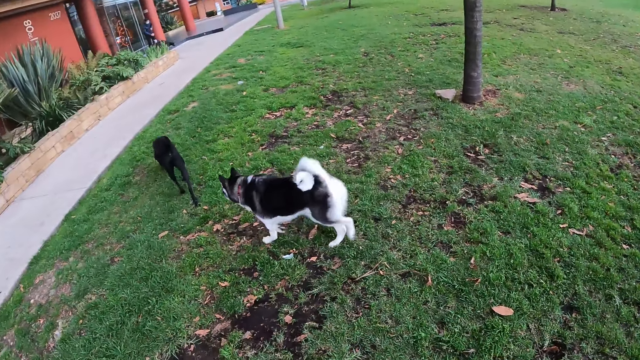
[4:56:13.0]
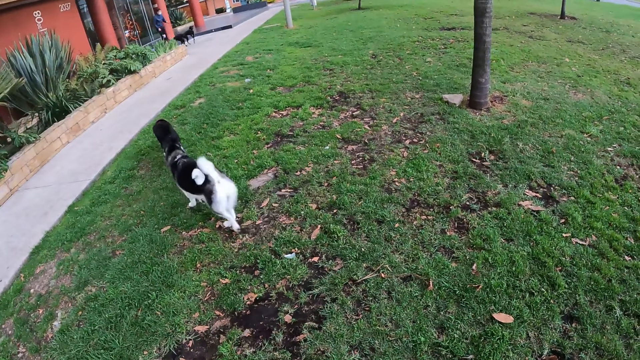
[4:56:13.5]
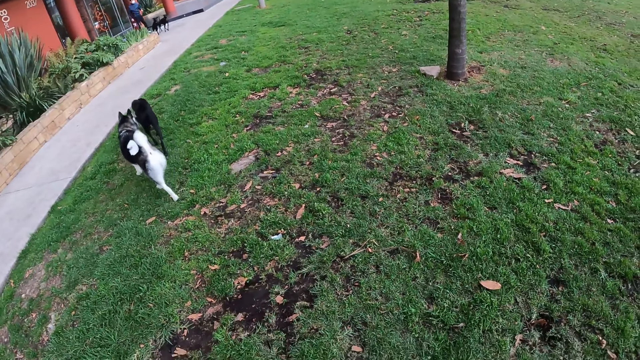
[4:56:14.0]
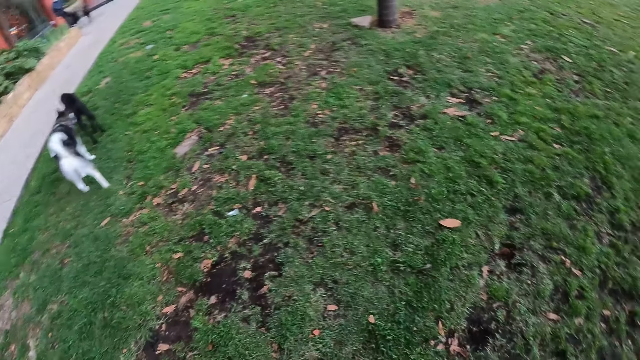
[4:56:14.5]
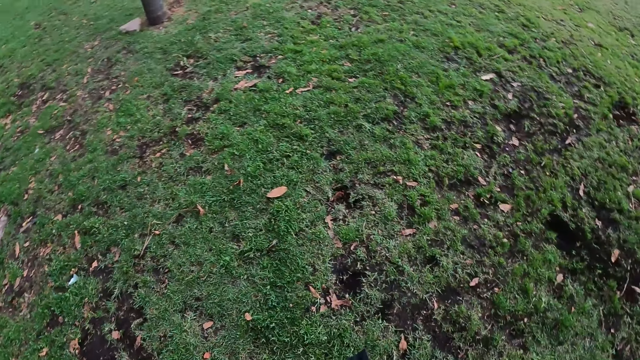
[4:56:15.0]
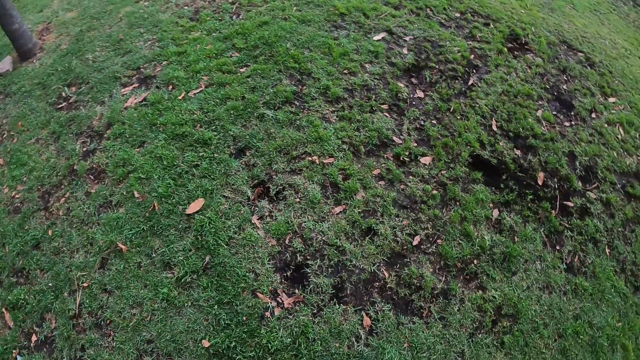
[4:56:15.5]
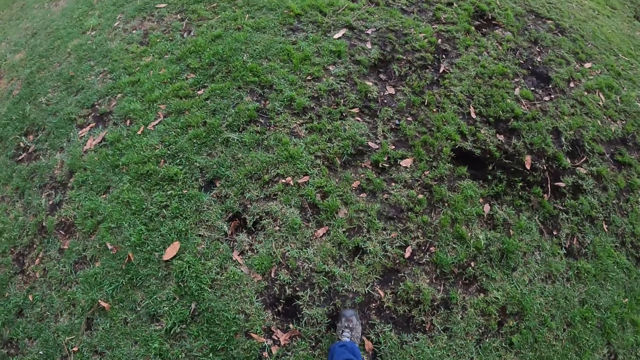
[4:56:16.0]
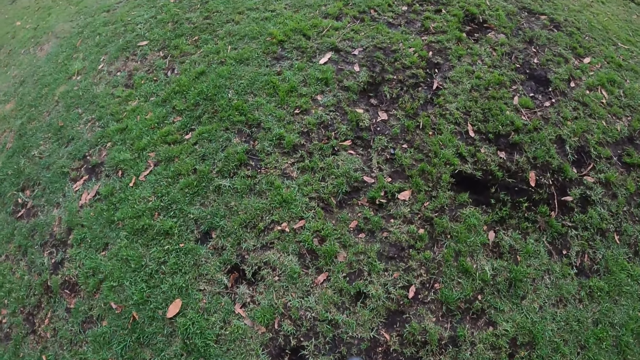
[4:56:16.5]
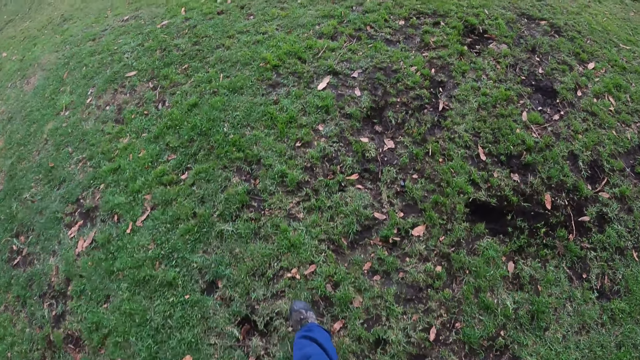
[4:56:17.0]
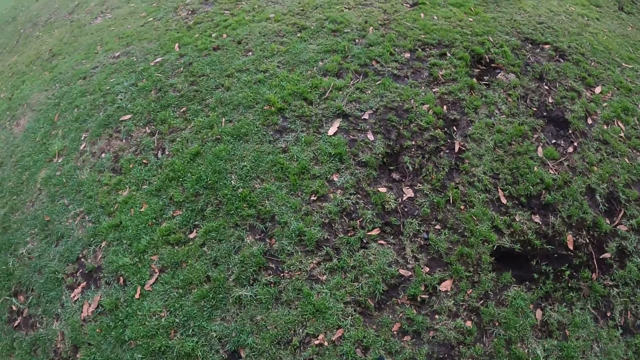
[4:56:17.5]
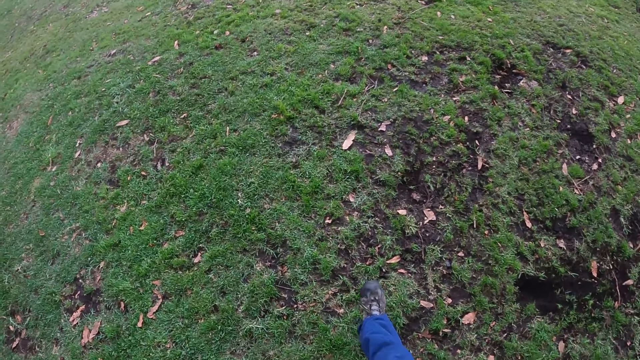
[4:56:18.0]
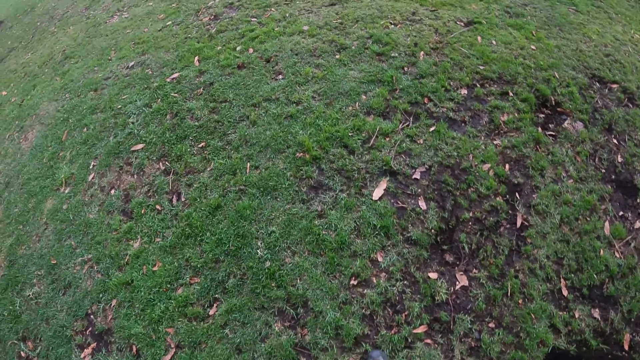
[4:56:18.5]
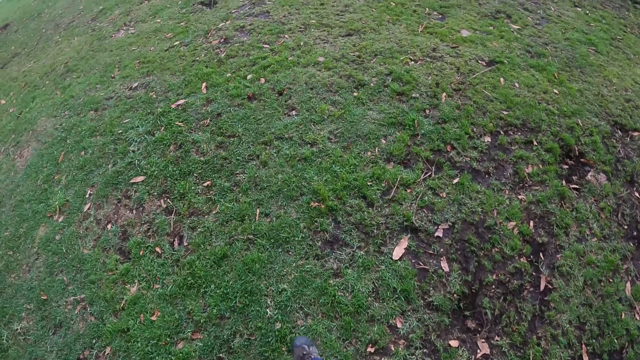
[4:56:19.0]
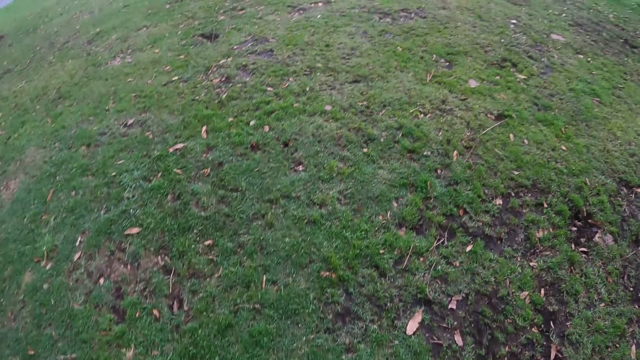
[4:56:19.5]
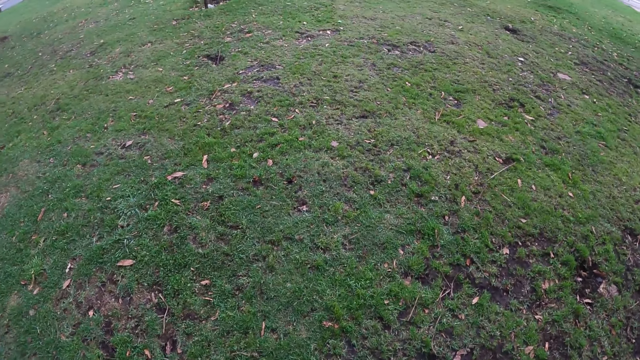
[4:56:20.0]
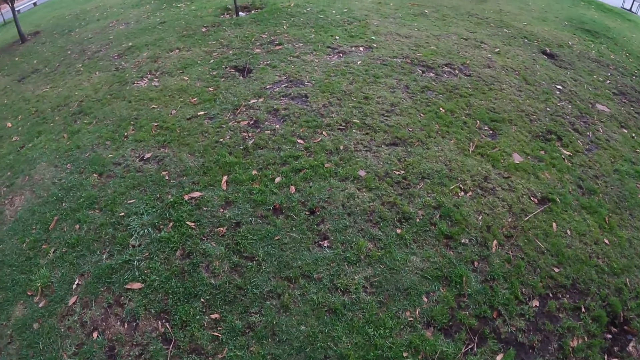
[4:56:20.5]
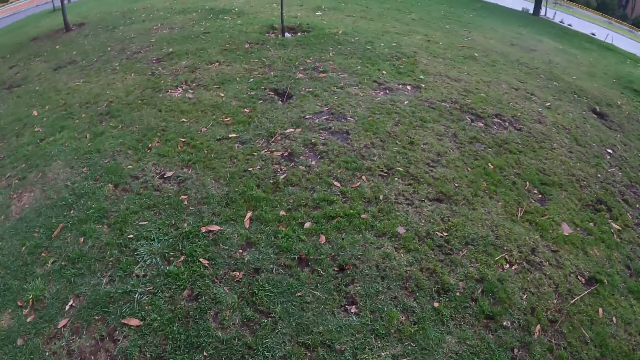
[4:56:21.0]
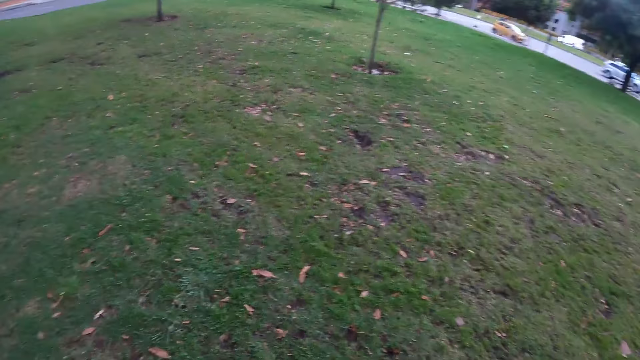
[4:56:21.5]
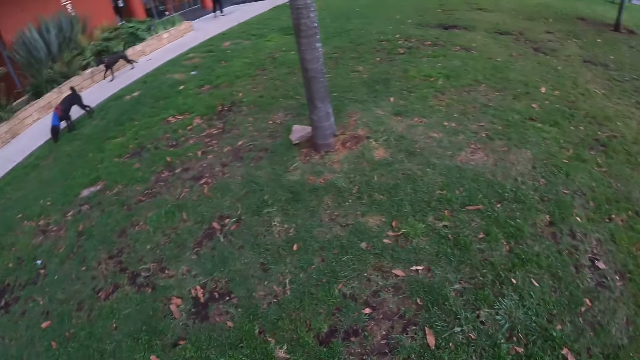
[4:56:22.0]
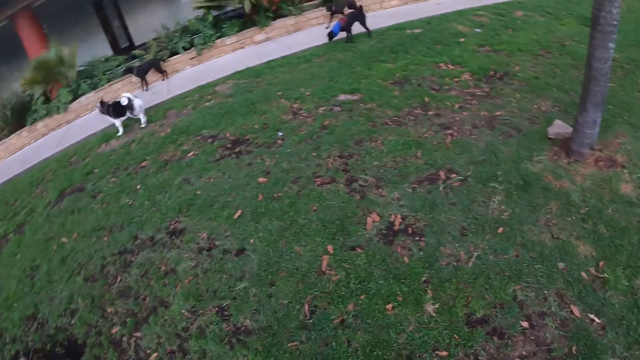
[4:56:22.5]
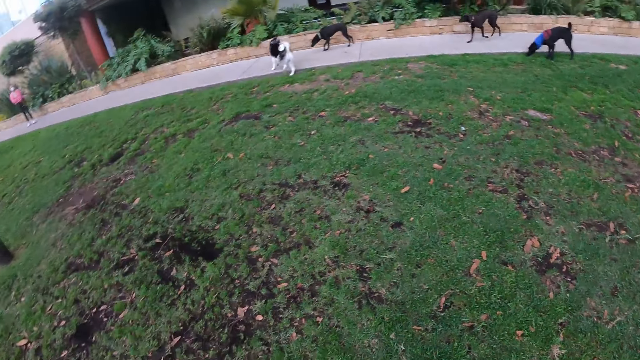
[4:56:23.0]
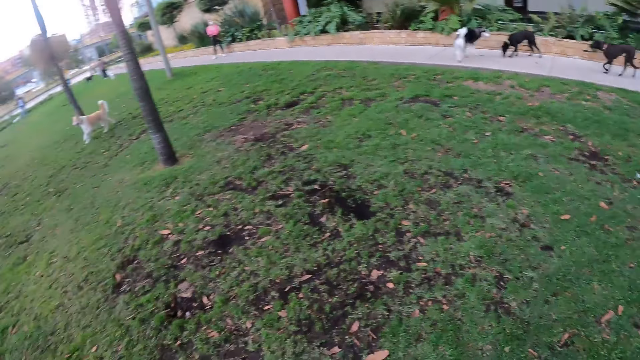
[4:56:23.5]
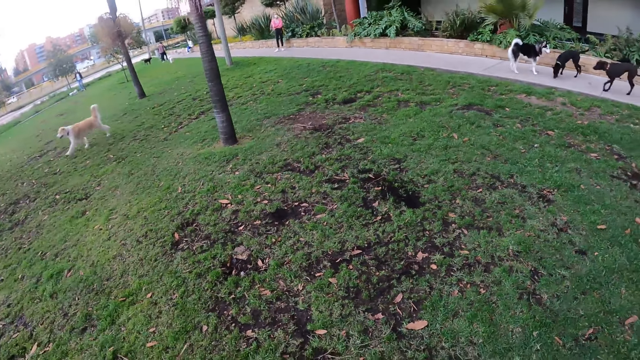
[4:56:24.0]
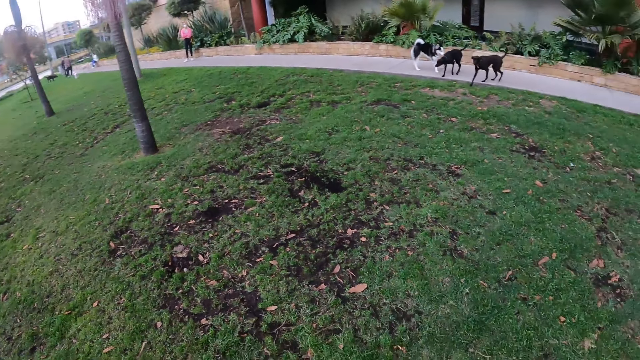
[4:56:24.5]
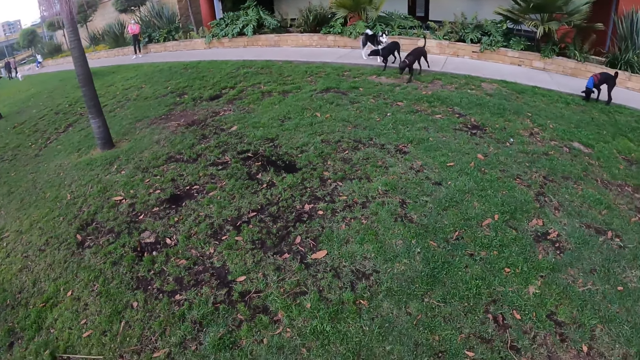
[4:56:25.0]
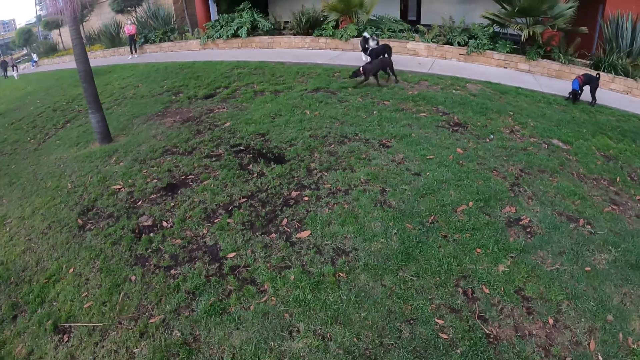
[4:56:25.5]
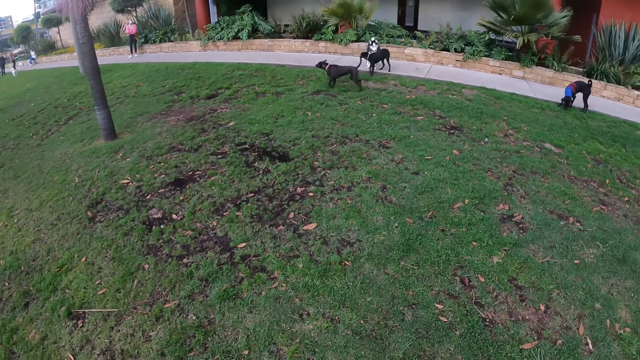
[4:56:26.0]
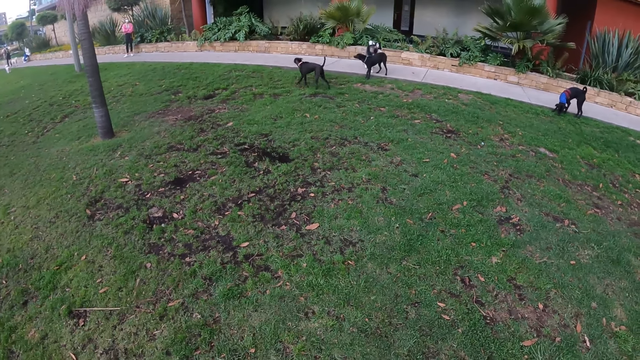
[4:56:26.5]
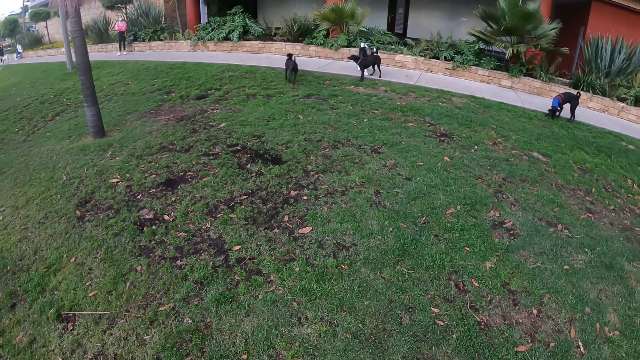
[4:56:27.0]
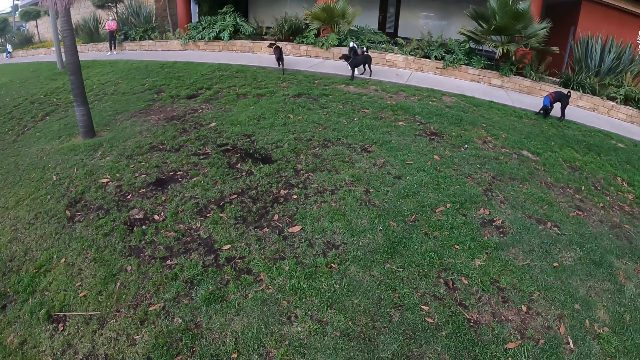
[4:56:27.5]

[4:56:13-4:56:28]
The camera wearer looks around the compound and walks around the compound. They look around the compound. They look at the dogs play.

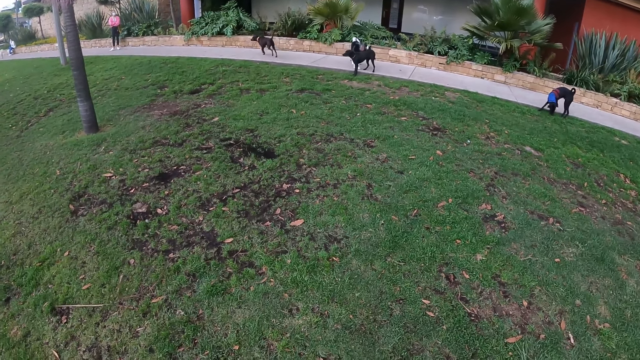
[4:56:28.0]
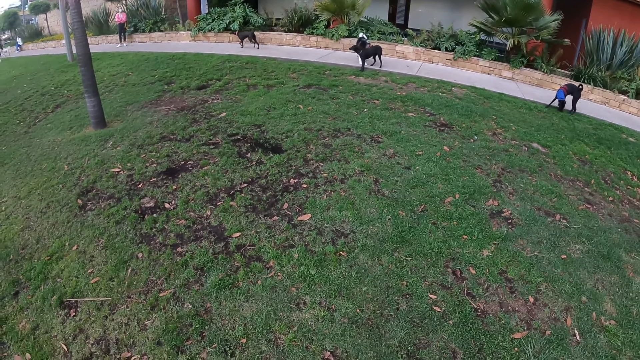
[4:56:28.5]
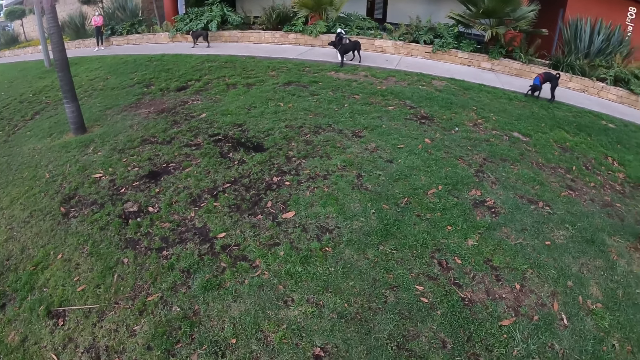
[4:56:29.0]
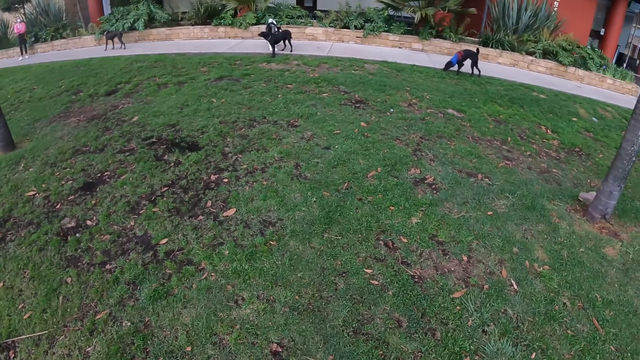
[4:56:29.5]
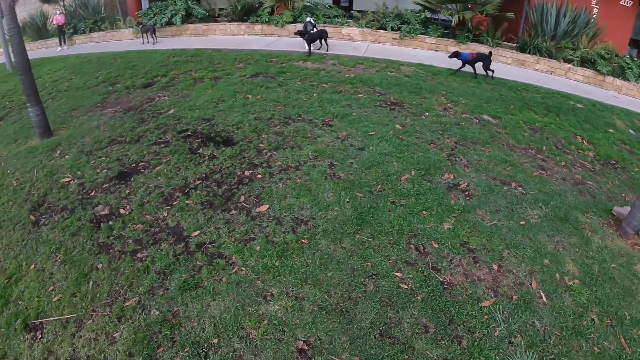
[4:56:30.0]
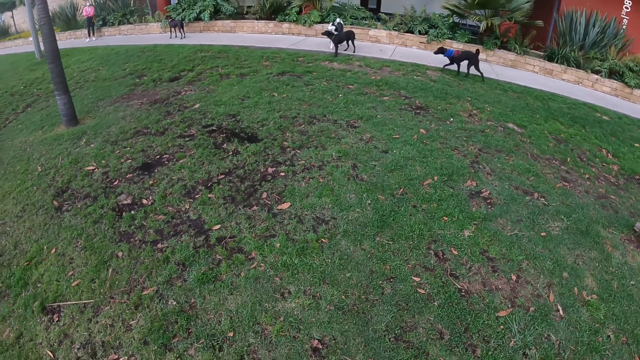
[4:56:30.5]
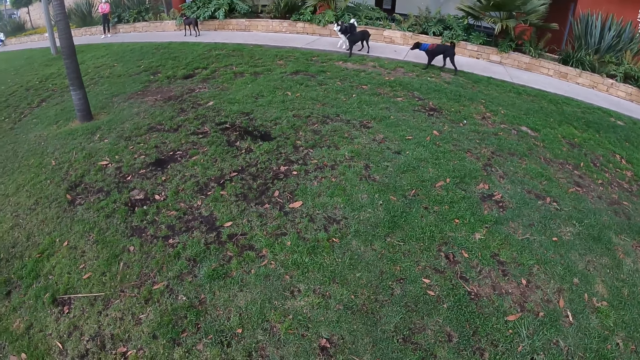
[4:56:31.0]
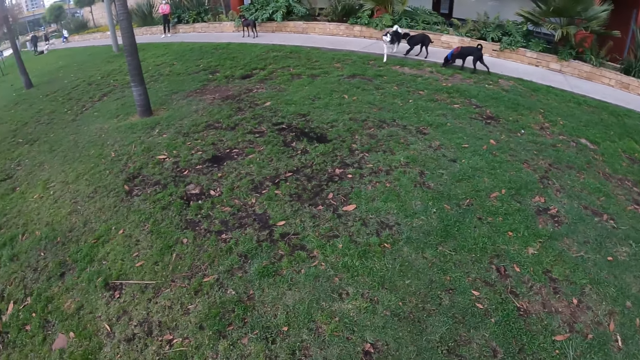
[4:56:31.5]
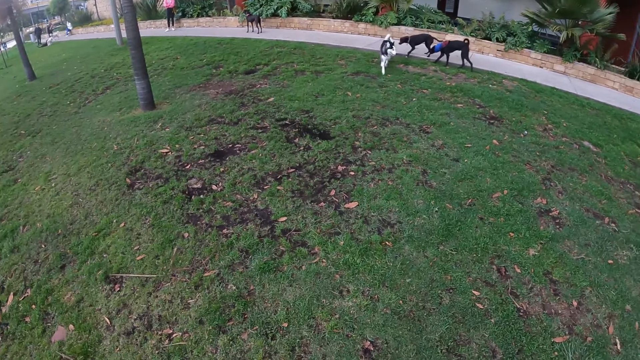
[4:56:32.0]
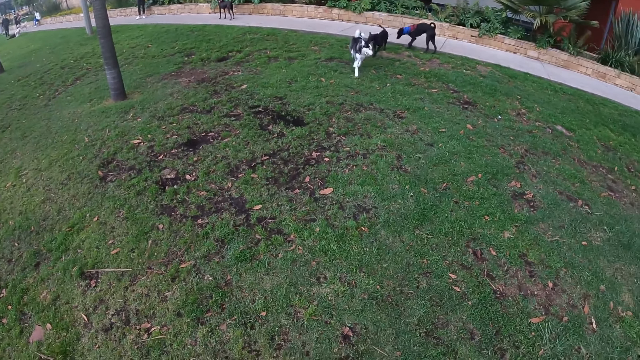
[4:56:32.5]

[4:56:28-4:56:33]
The dog interacts with another dog.
